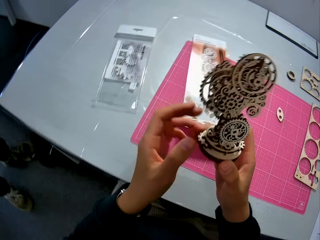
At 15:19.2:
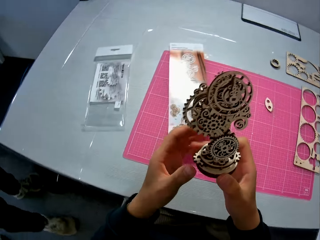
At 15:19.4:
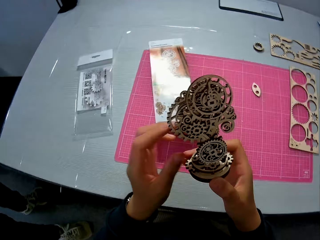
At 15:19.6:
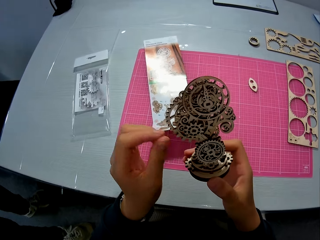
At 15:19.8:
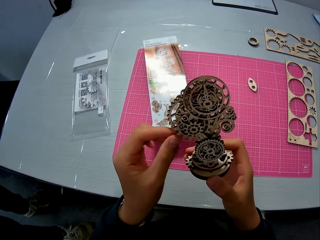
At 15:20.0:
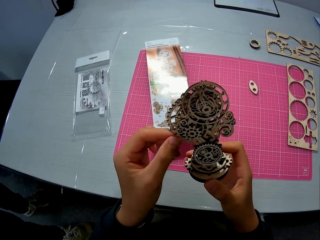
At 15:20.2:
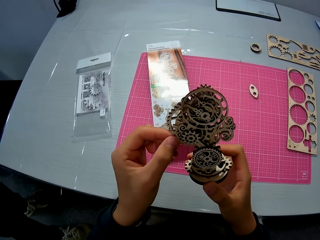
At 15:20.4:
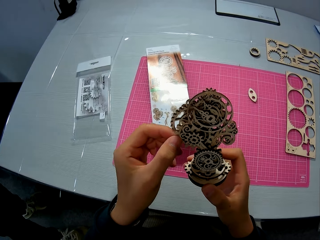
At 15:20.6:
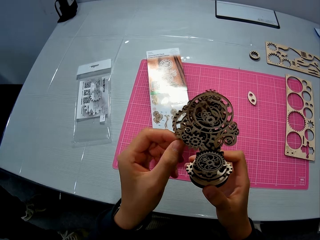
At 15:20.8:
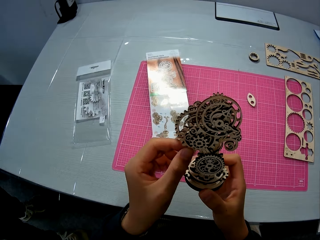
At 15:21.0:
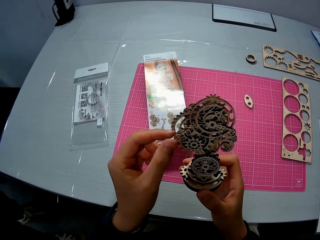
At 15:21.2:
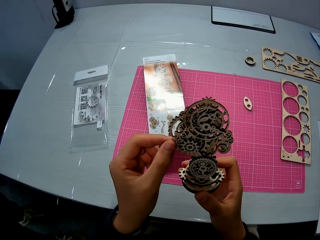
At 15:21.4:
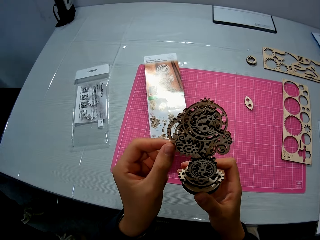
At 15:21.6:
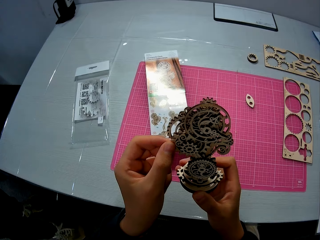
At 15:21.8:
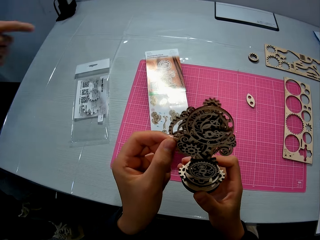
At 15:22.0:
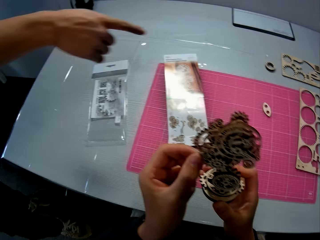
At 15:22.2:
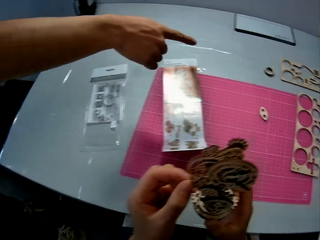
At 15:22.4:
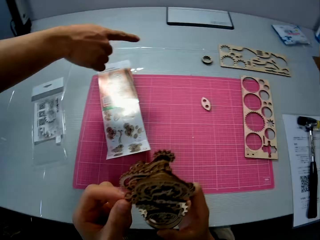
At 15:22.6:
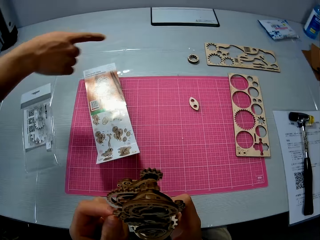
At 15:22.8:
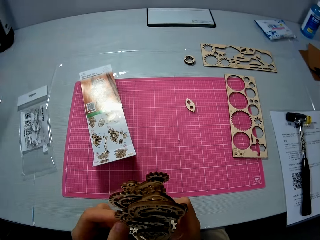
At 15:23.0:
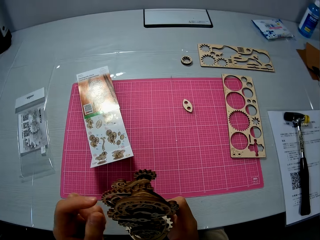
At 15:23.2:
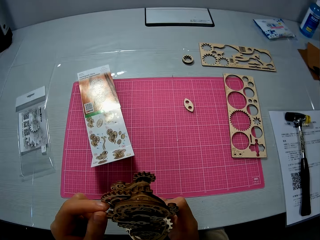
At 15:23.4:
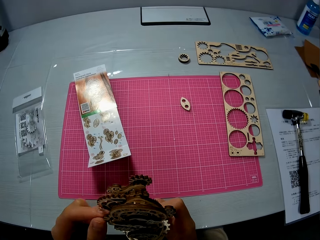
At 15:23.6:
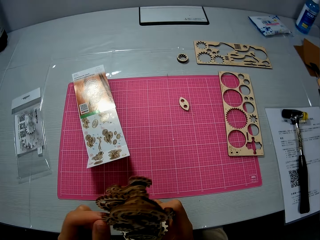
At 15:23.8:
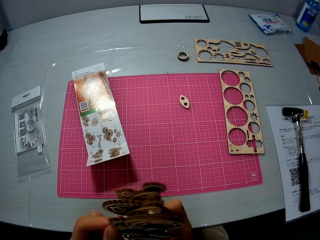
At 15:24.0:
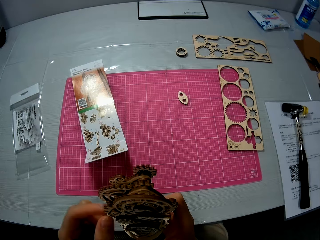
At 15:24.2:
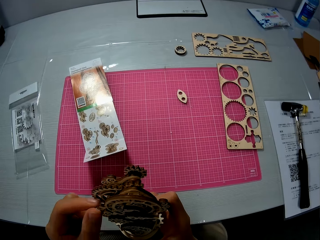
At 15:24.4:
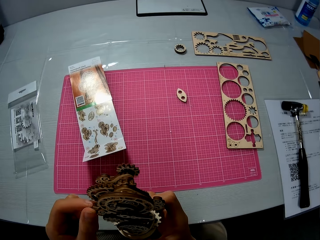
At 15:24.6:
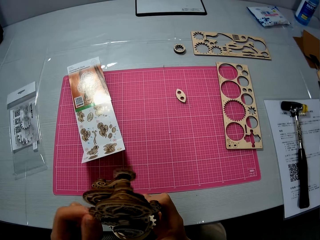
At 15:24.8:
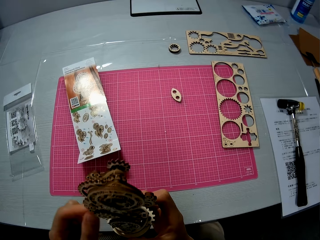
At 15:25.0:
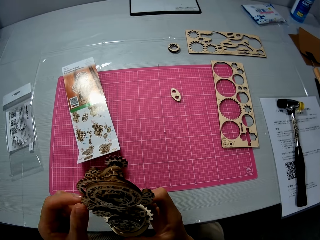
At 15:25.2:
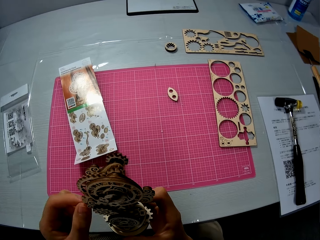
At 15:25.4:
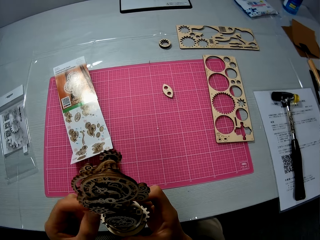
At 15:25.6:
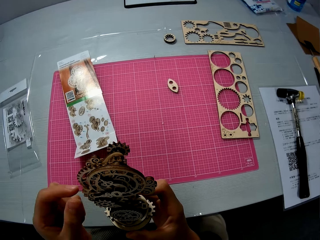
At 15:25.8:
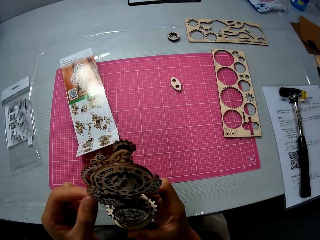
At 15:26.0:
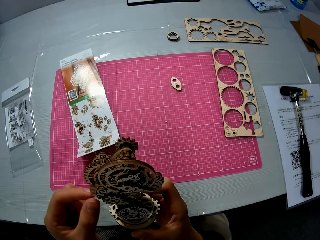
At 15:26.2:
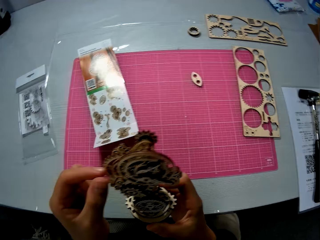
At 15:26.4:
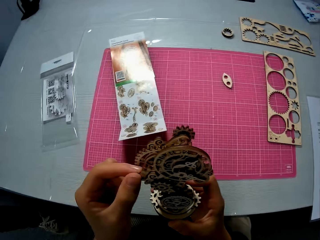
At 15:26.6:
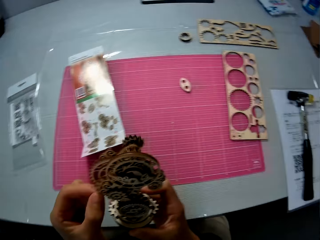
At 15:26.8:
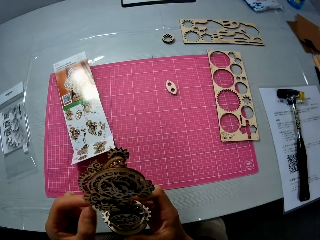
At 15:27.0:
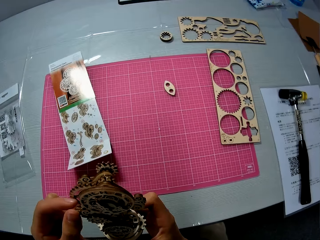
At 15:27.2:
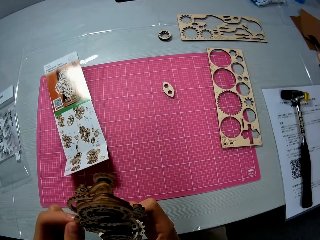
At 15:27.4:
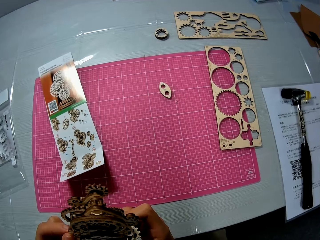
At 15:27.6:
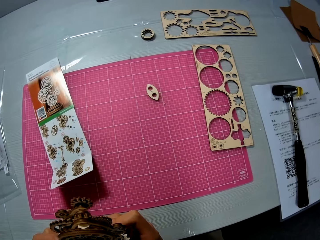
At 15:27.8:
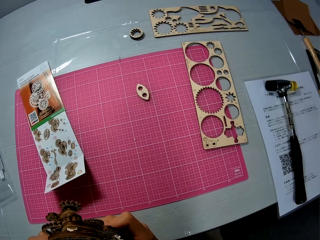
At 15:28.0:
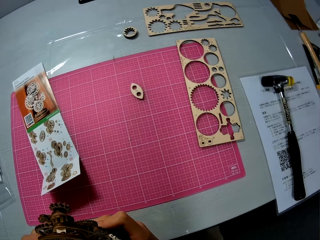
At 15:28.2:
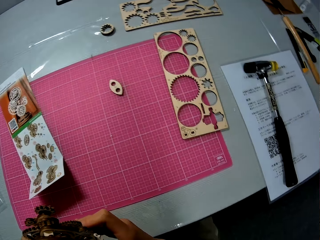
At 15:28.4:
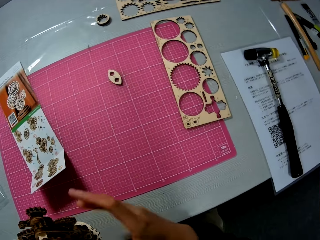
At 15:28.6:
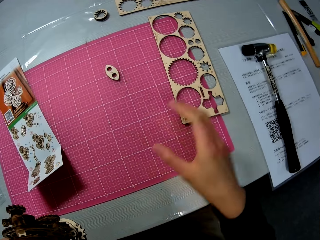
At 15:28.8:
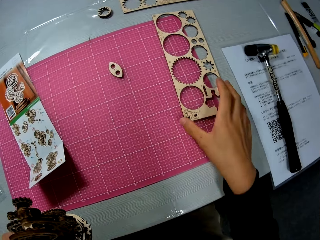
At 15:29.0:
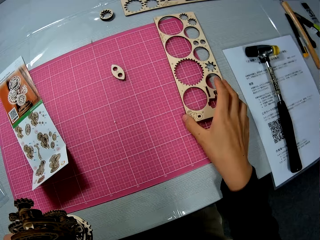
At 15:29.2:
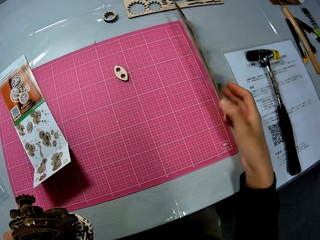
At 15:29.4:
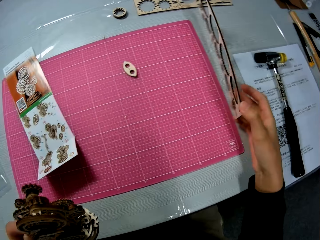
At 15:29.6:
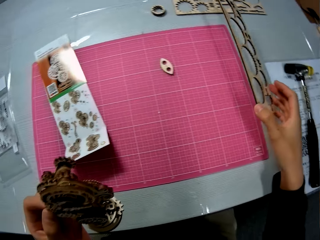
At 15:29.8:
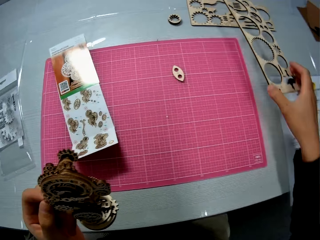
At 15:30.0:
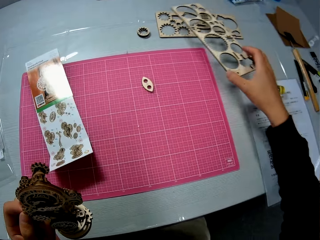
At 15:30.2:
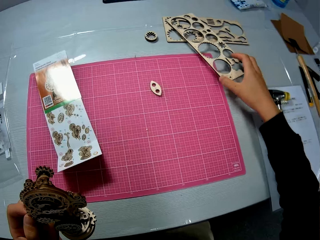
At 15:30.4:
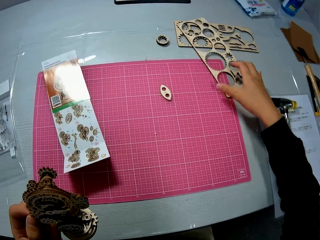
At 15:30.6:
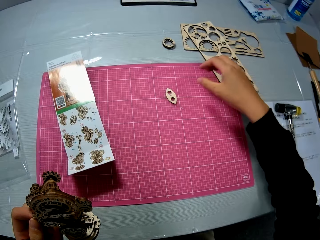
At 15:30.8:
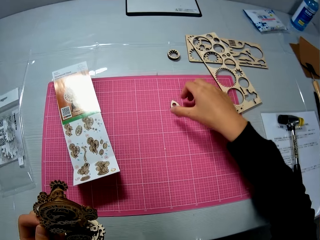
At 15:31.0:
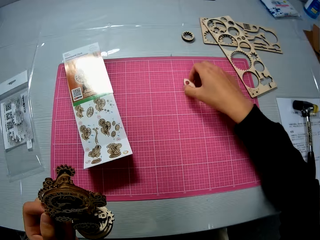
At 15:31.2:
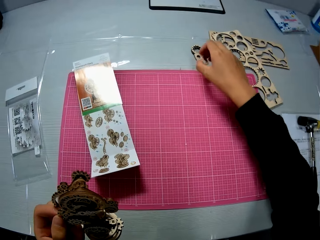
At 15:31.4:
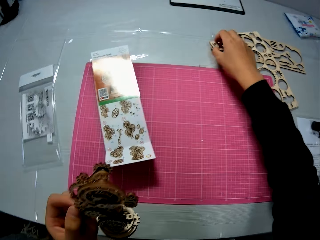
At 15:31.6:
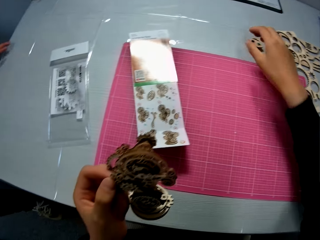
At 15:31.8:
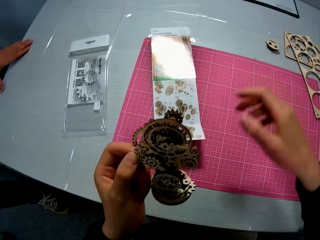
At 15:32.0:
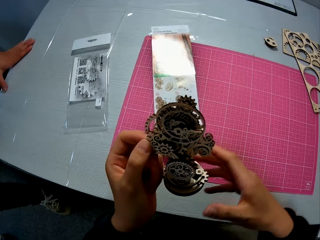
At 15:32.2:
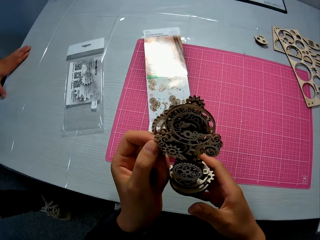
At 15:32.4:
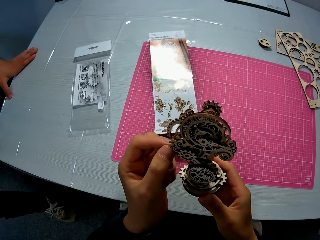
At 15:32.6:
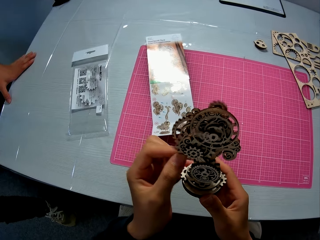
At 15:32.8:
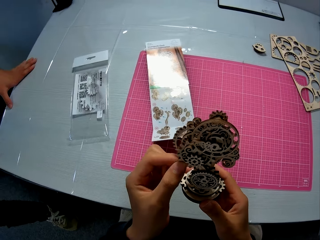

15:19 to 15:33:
The camera wearer turns it. He rotates the part. A person moves his hand on the table. The camera wearer rotates the part of the laser cut wood craft kit. He shifts an empty puzzle sheet on the table. He touches the craft material. He picks up a piece of craft material. He shifts a puzzle piece on the table. He moves his hand.
